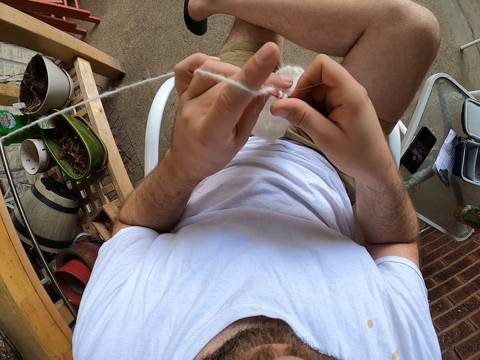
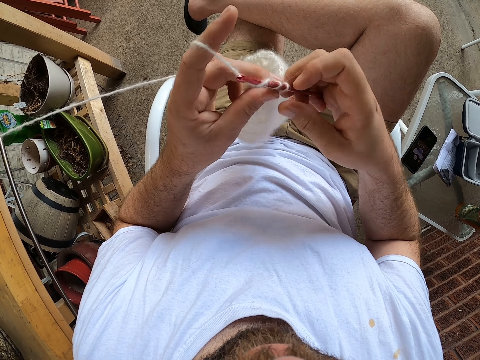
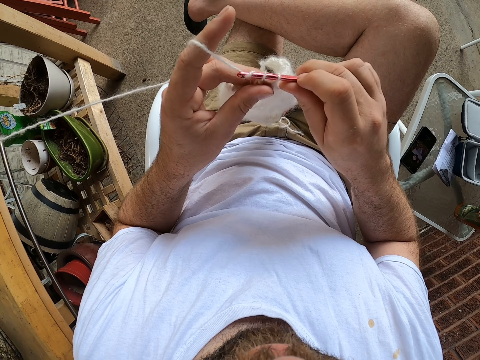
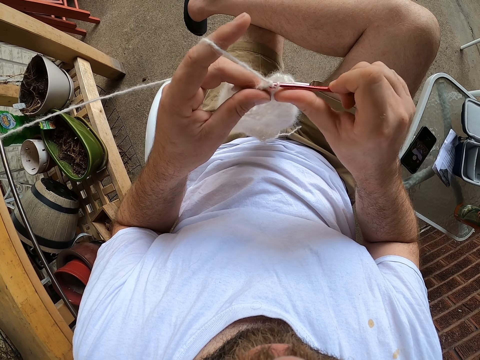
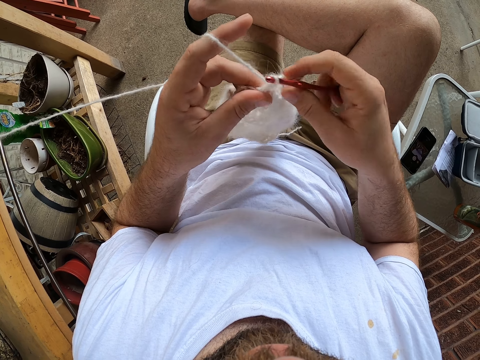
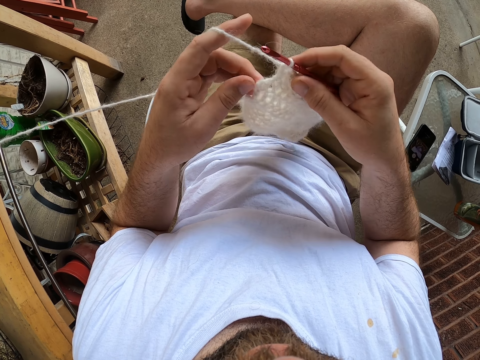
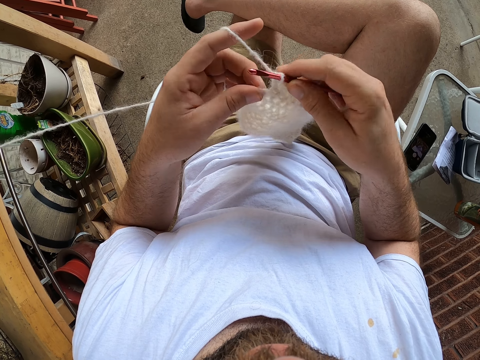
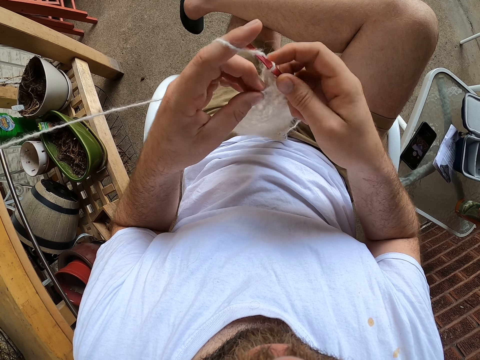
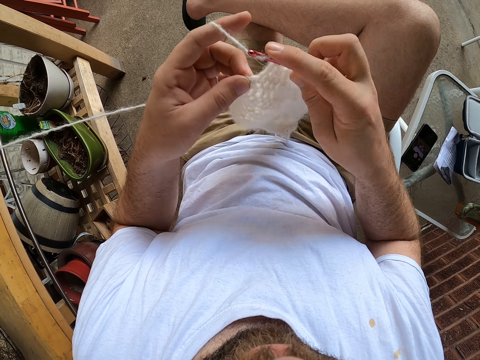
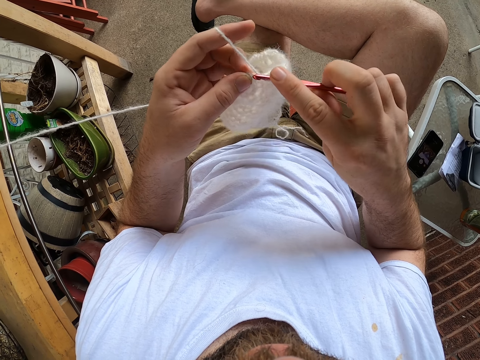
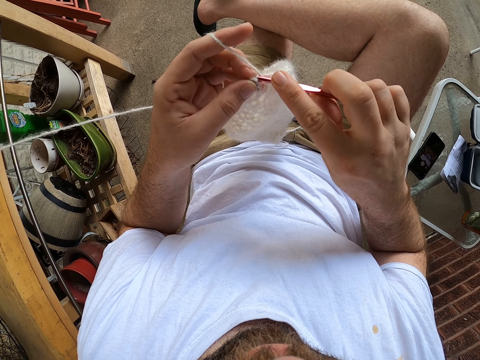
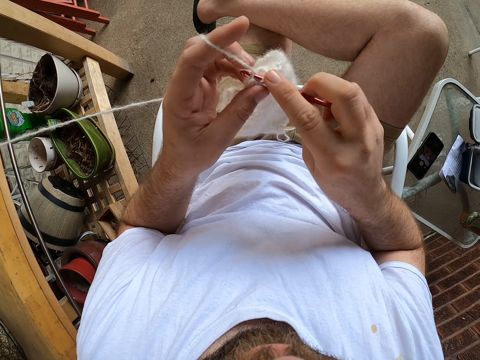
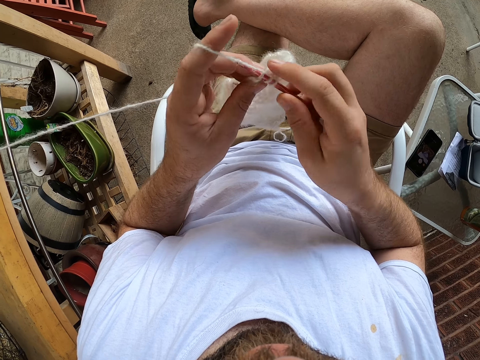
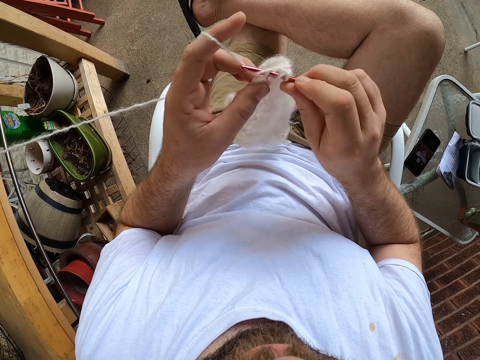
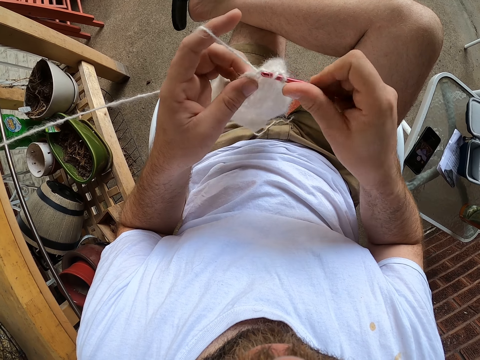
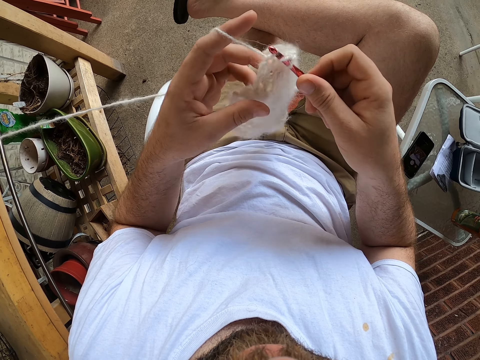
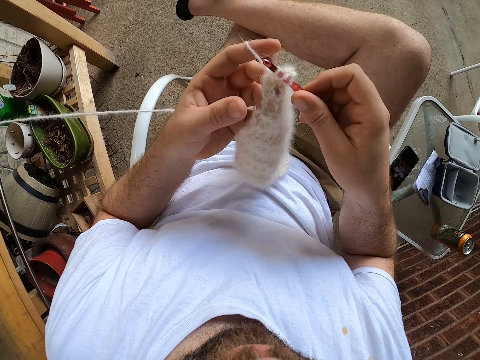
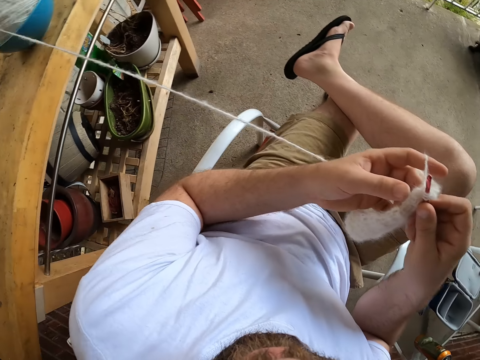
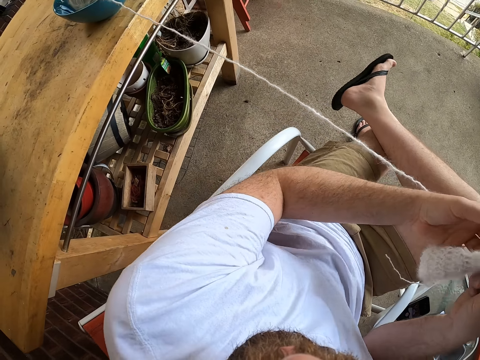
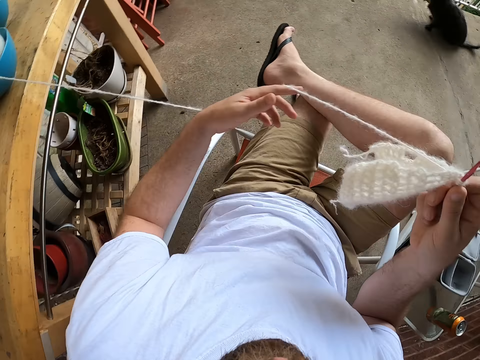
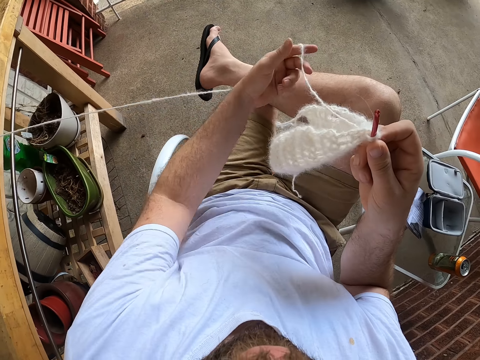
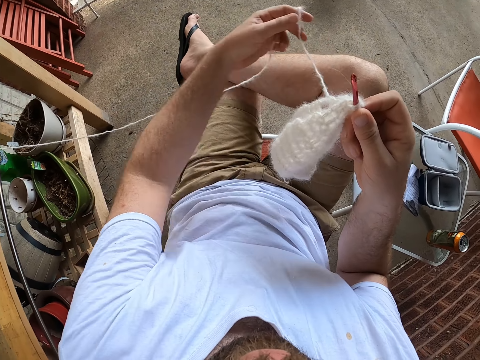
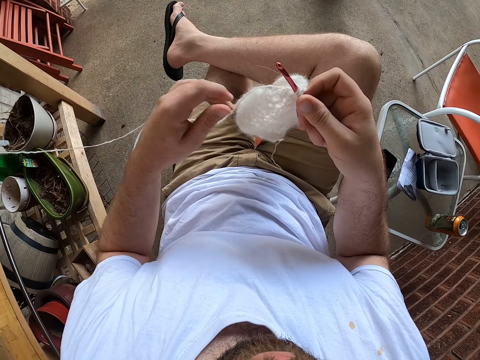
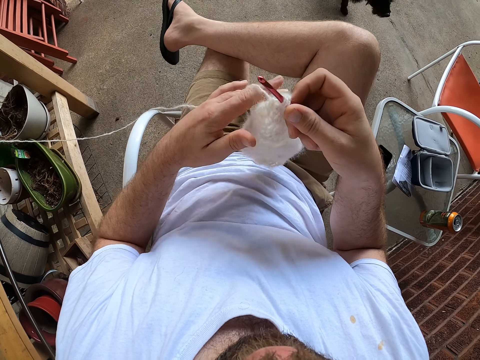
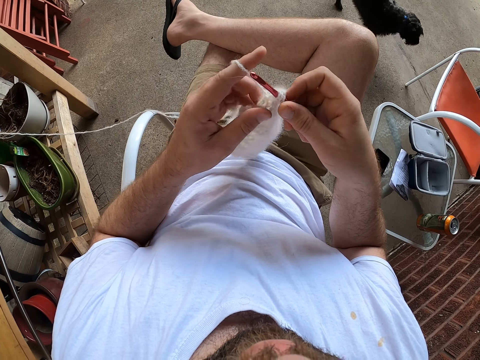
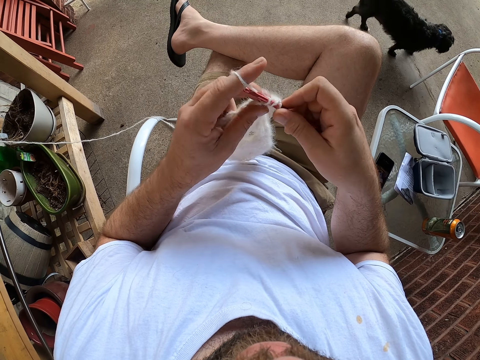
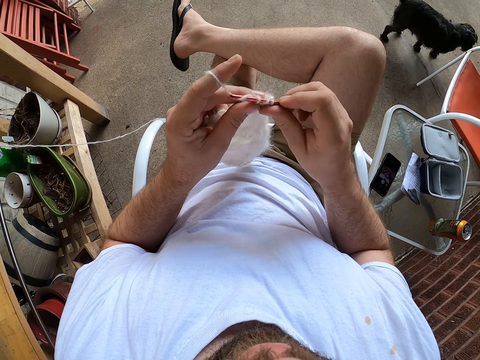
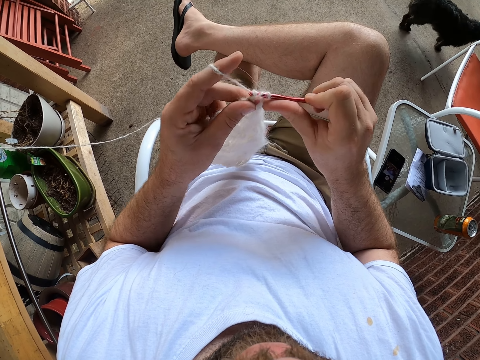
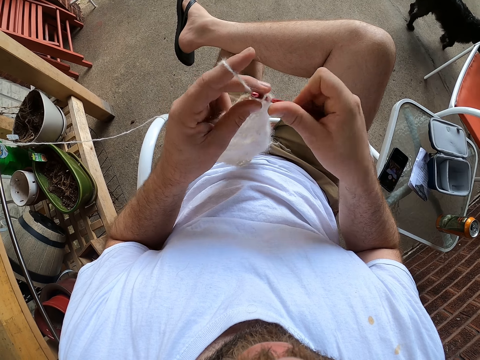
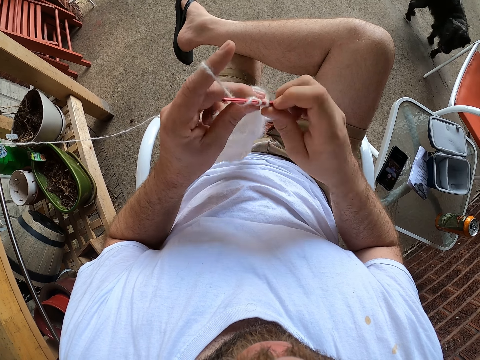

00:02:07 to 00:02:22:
The camera wearer pauses crocheting. He crochets the fabric. He unrolls the thread. He pulls the wool with his left hand. He knits the cloth with the needle and the wool.

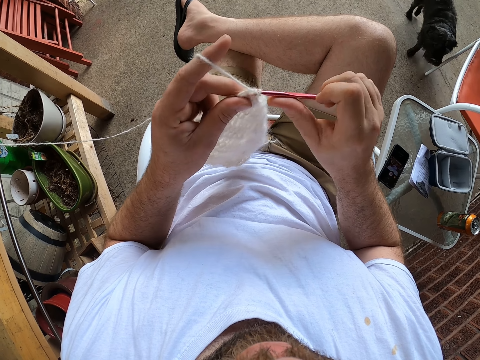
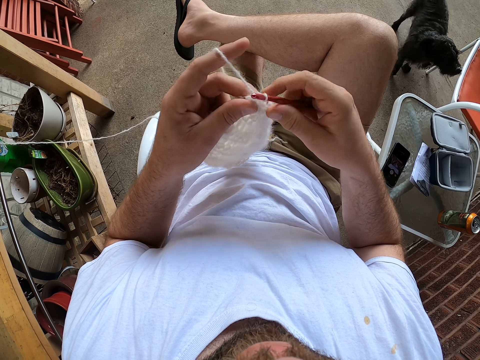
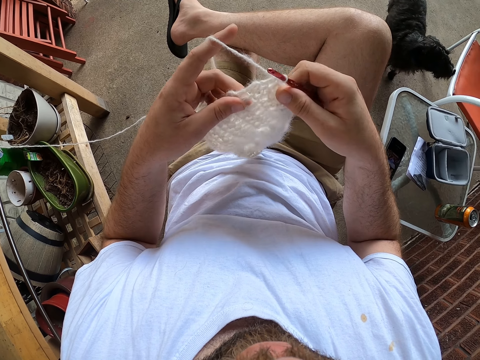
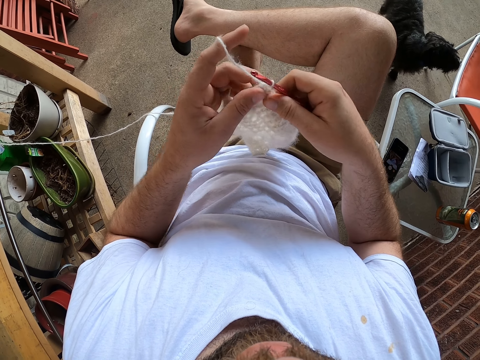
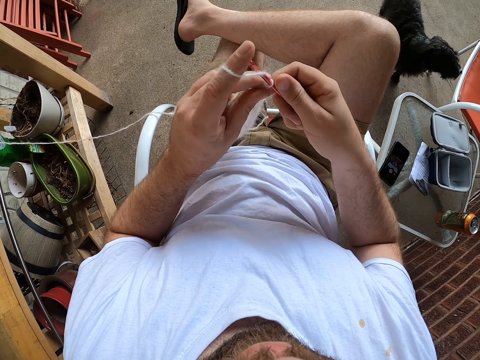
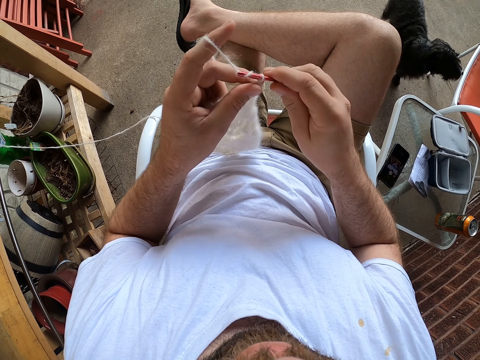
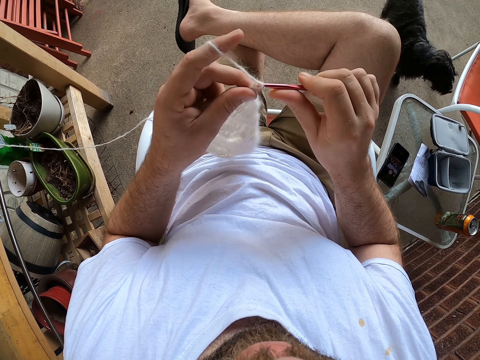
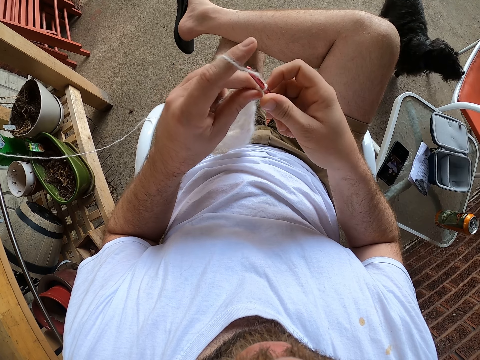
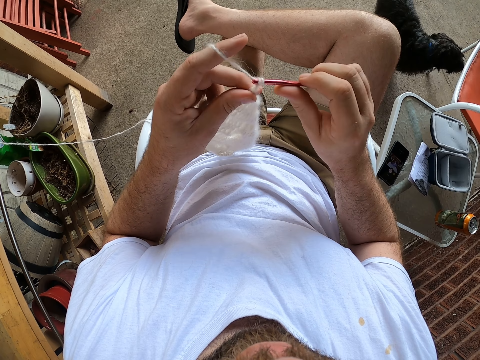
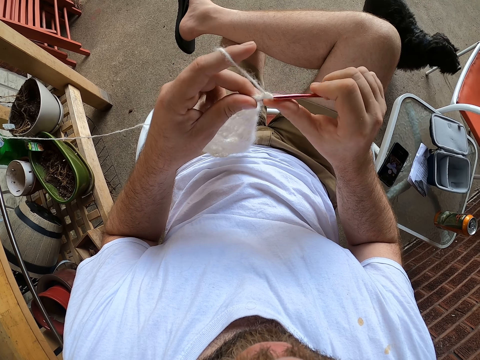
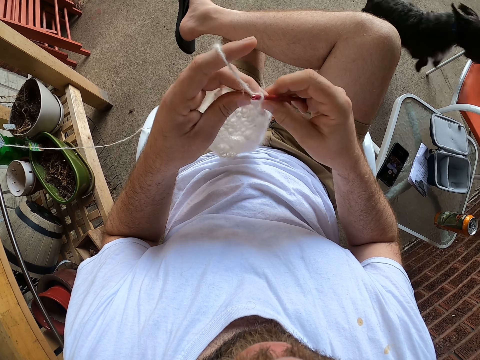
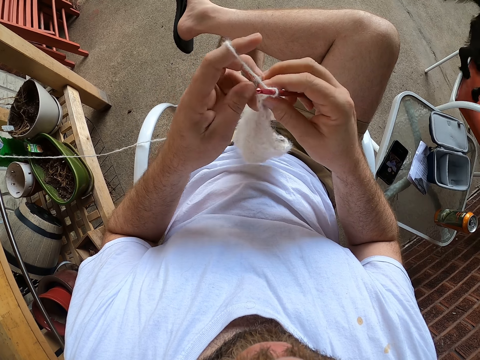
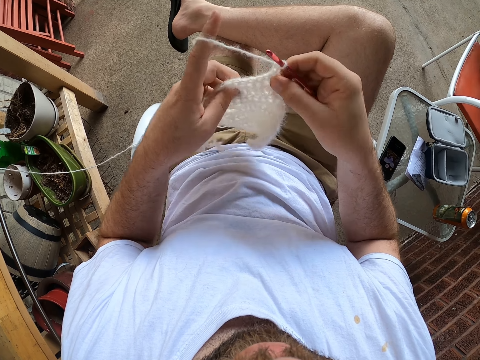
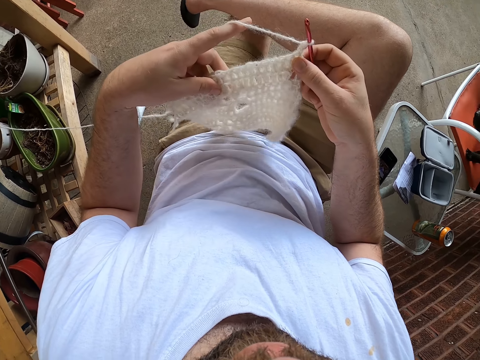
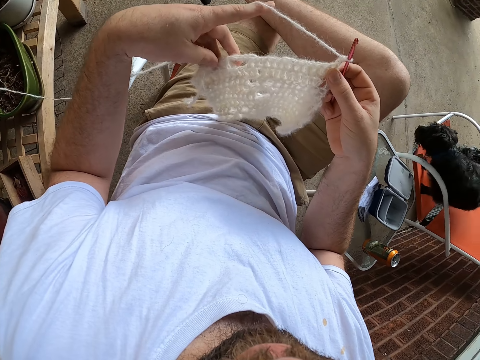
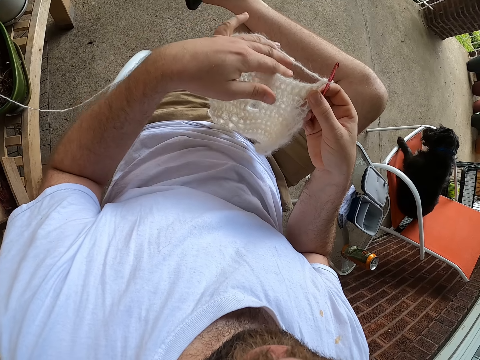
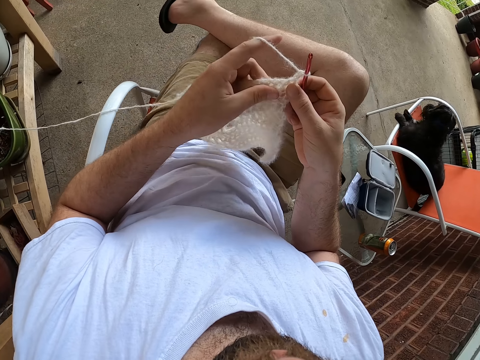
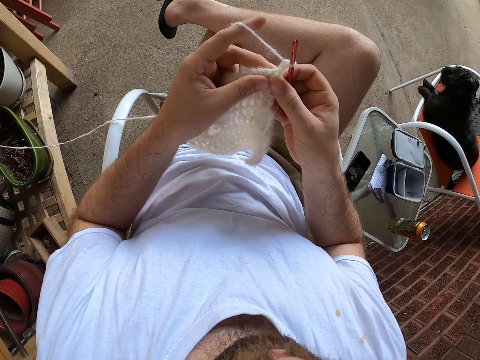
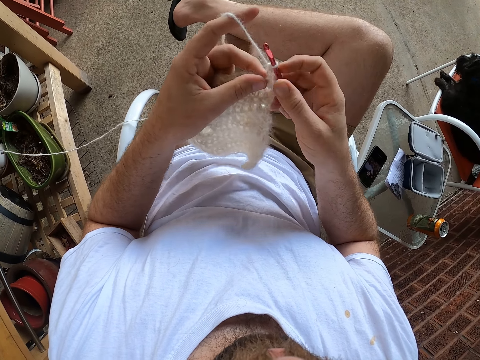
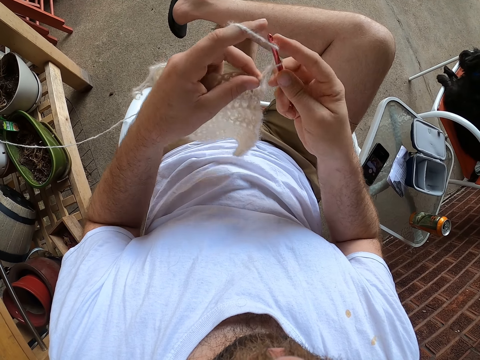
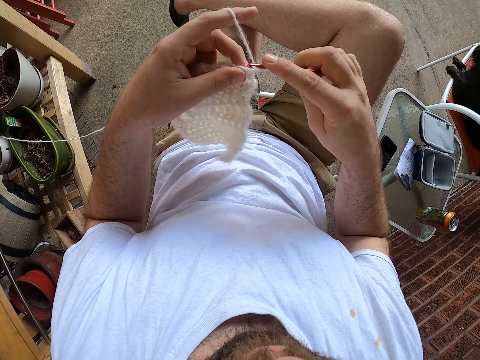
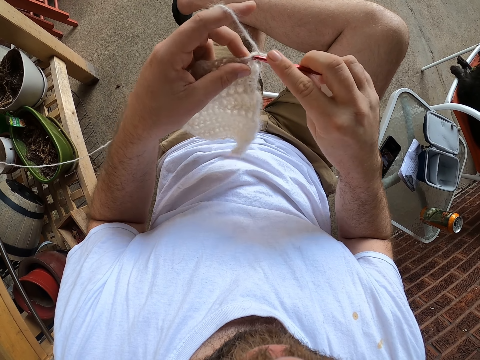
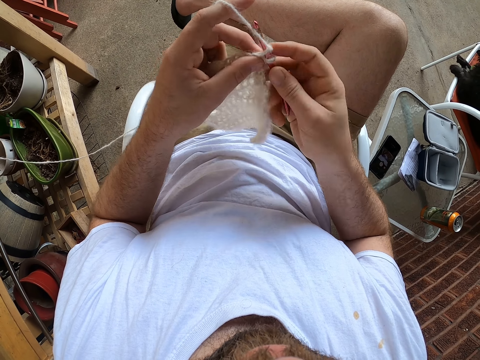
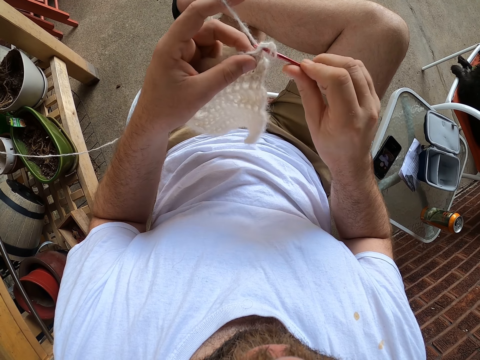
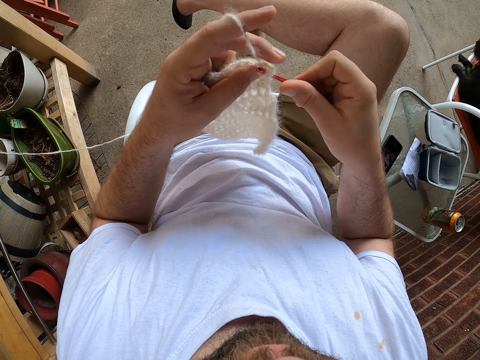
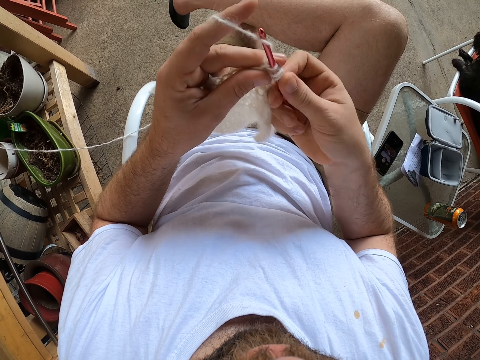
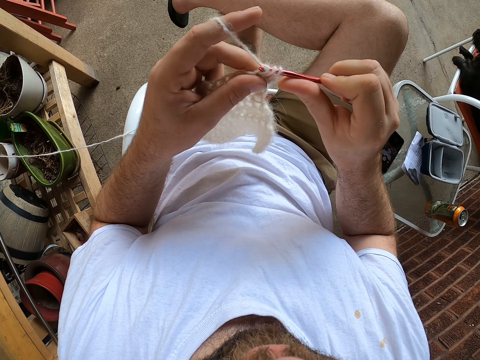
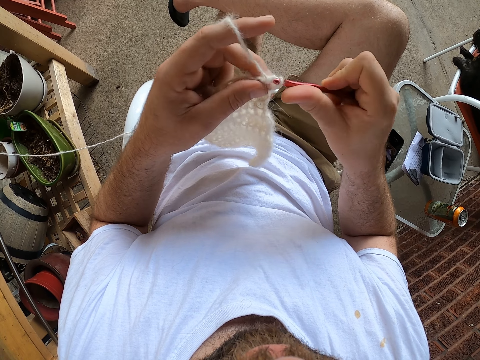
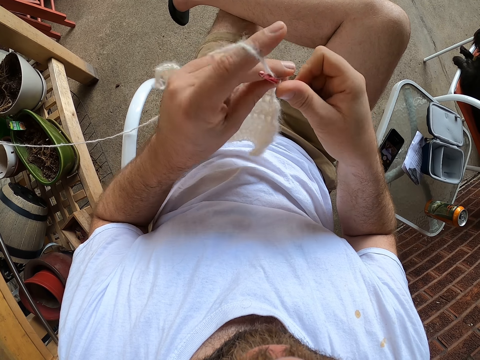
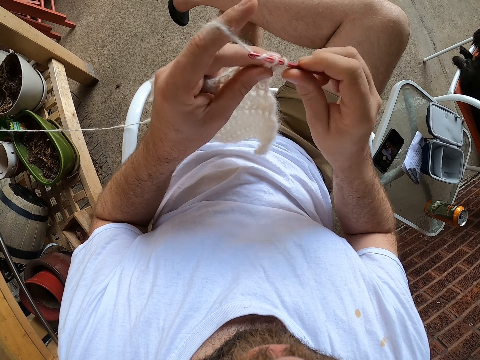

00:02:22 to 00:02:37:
The camera wearer checks the fabric. They crochet the fabric. They turn the fabric. They check the fabric. They crochet the fabric.
